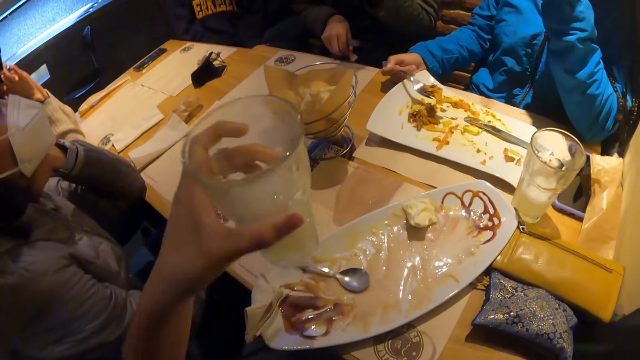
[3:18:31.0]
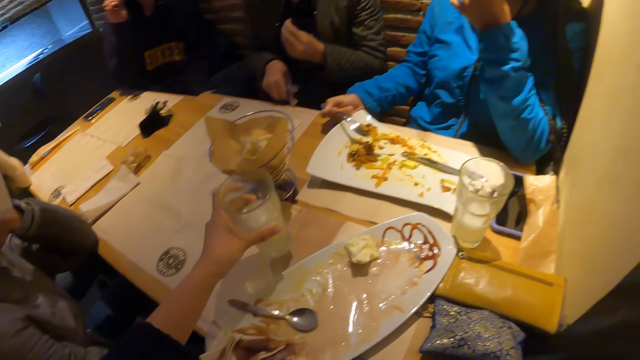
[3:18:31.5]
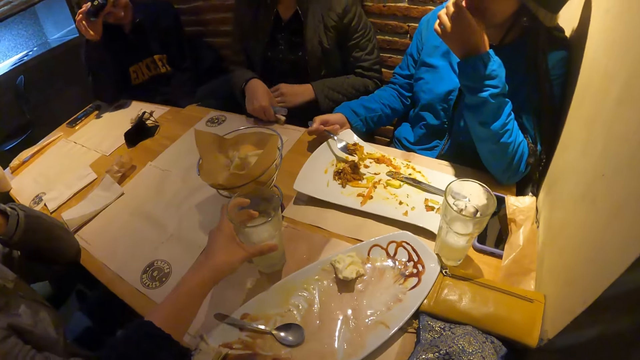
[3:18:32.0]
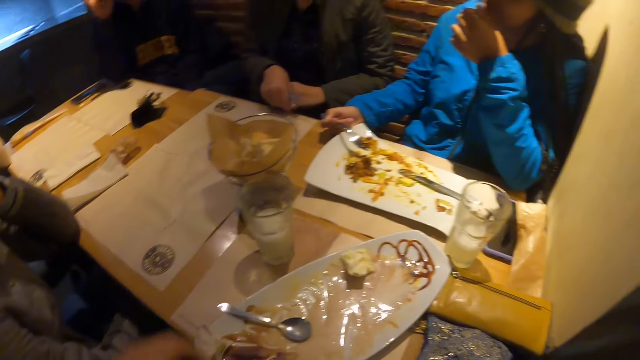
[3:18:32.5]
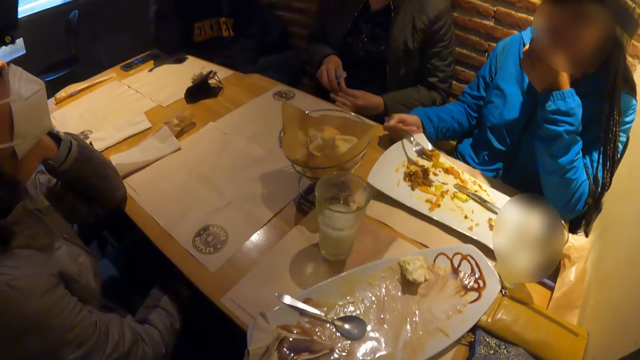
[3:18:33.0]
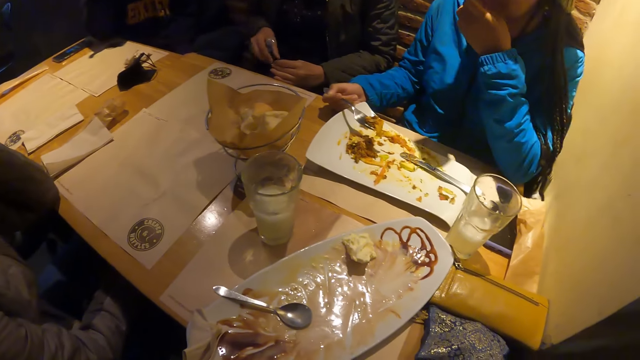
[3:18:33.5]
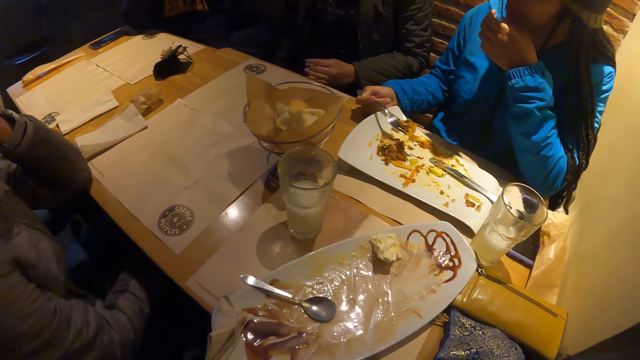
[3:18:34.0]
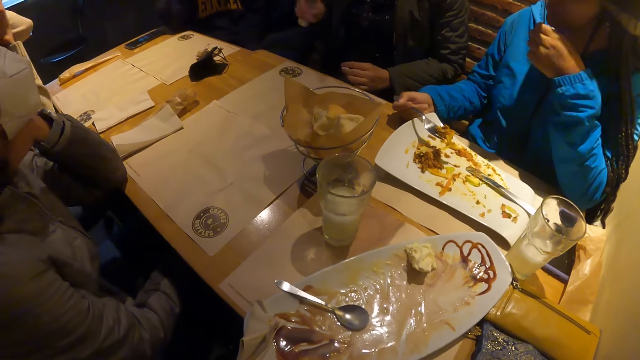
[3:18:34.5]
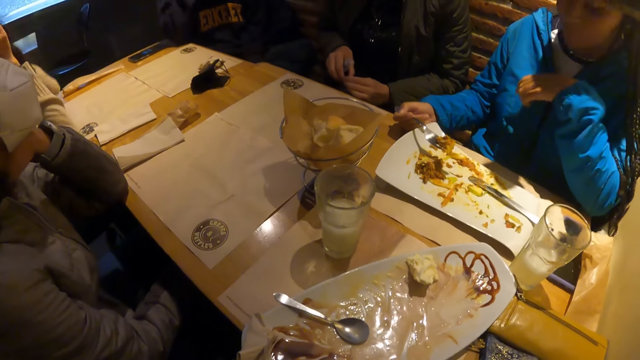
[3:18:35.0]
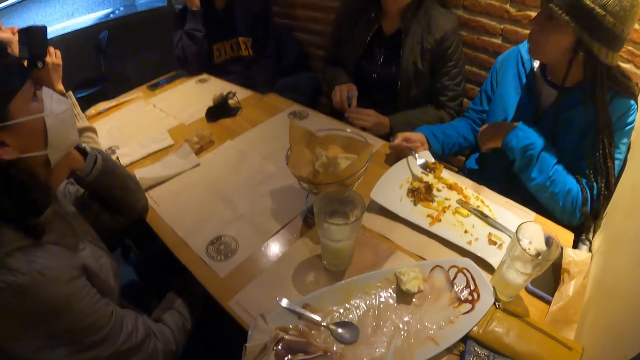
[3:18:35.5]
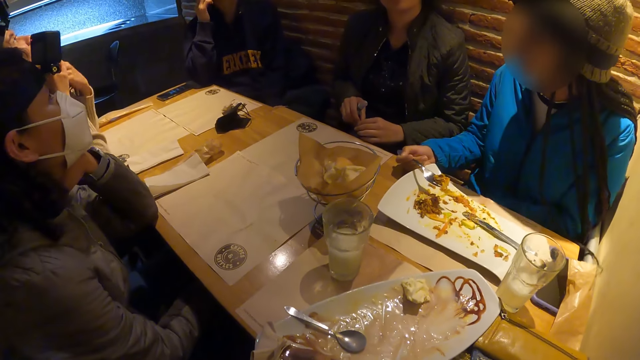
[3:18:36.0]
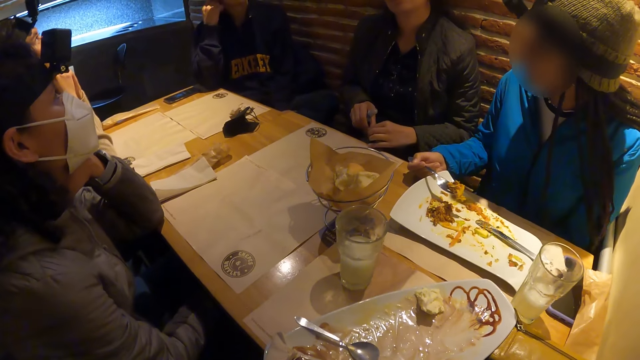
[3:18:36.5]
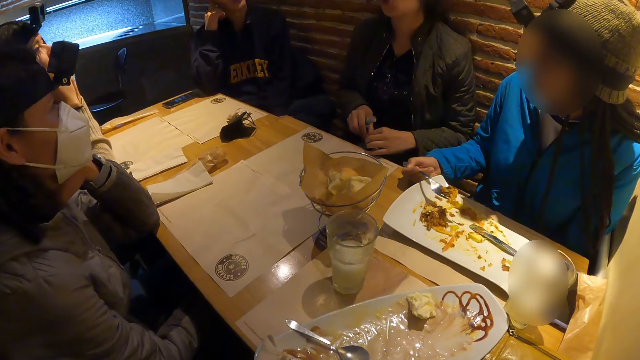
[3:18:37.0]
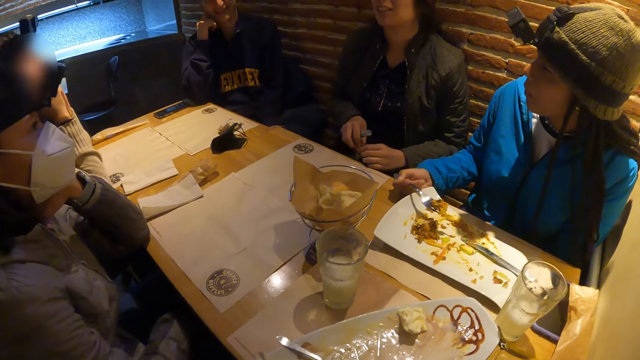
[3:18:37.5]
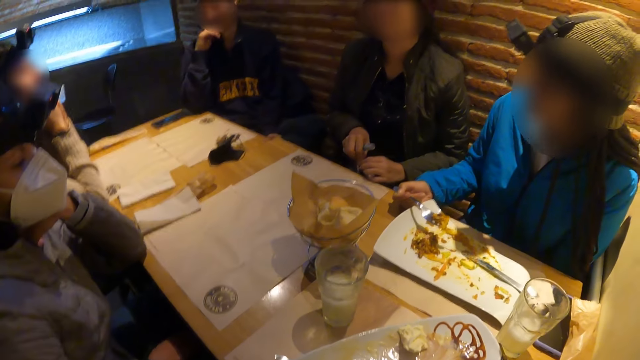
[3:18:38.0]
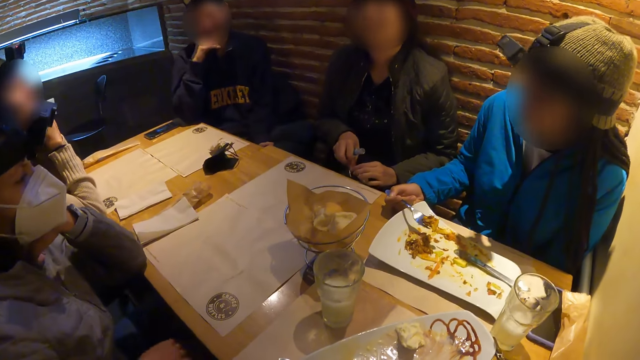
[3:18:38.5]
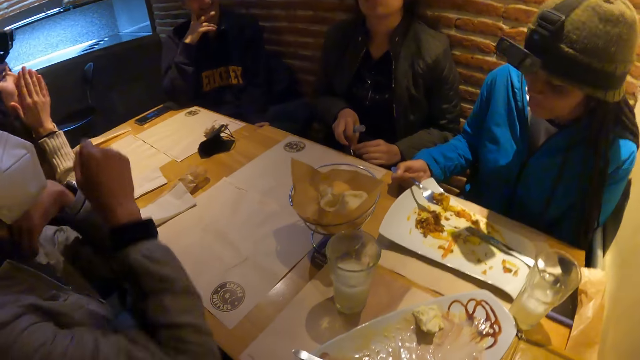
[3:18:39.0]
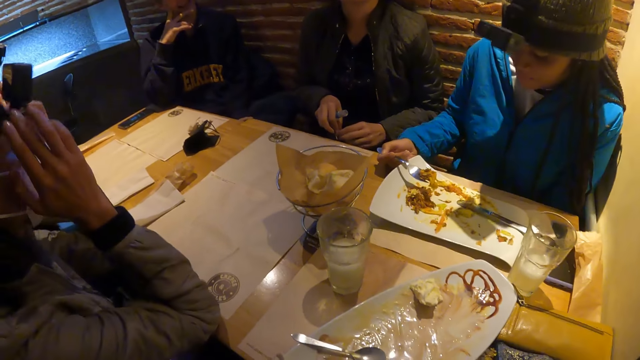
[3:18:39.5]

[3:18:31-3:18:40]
The camera wearer drops the glass of milk on the table with her left hand. A man fixes the camera.

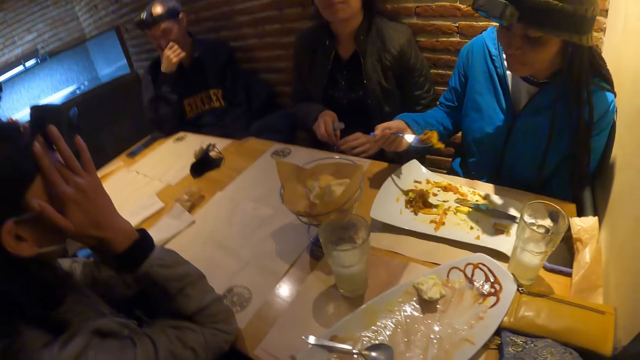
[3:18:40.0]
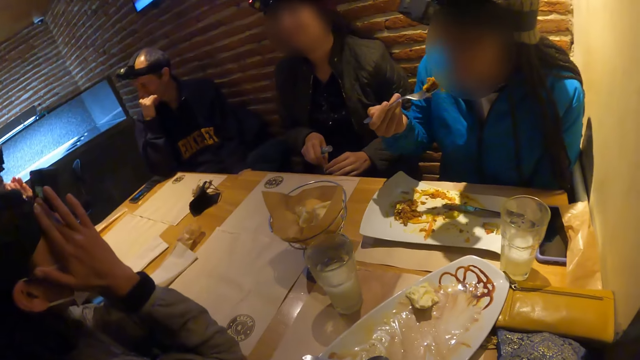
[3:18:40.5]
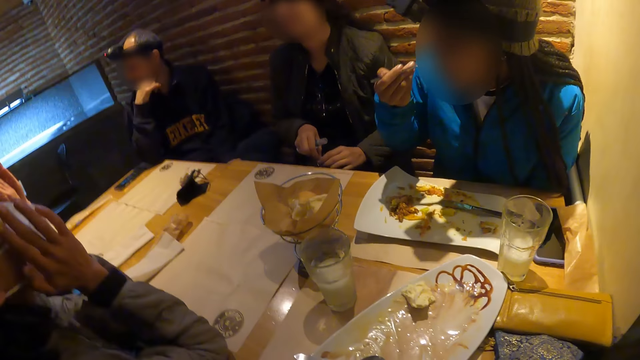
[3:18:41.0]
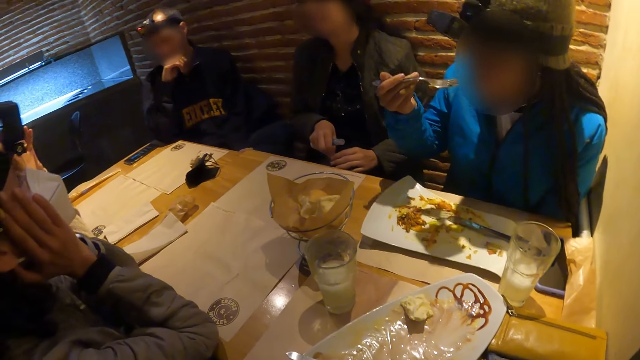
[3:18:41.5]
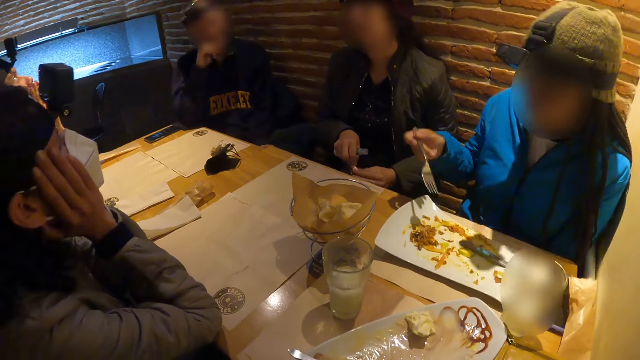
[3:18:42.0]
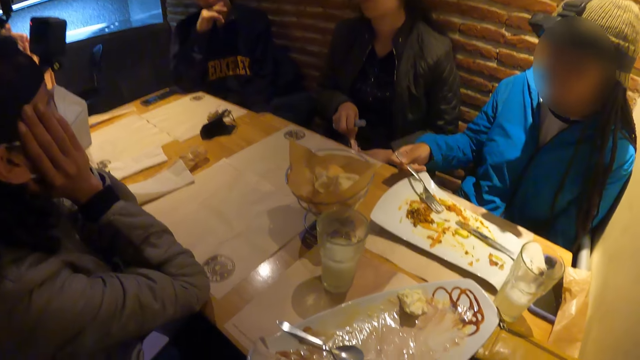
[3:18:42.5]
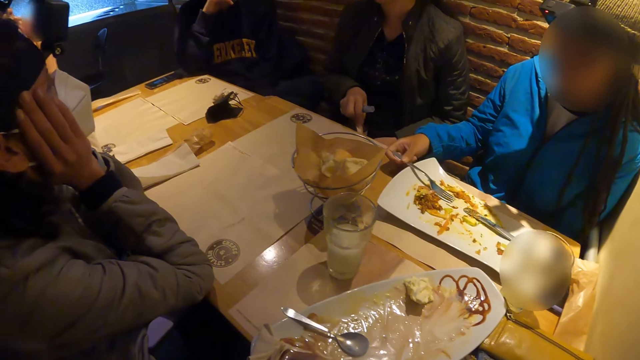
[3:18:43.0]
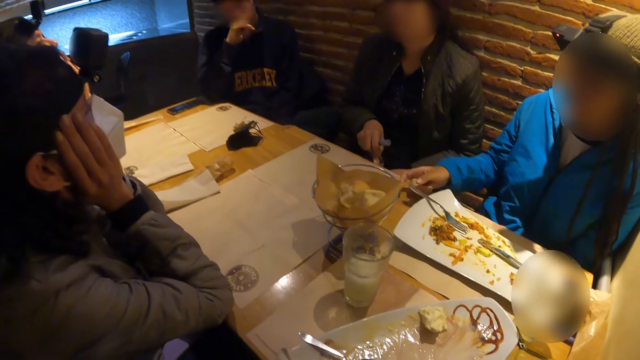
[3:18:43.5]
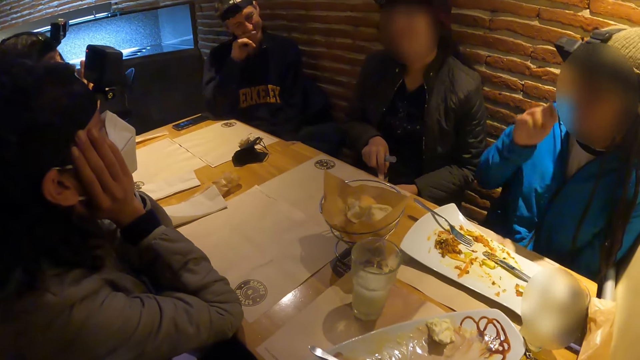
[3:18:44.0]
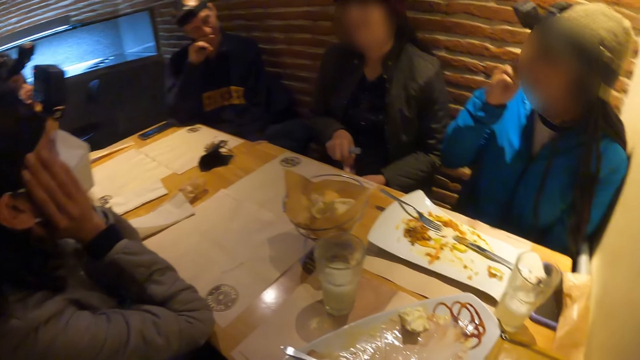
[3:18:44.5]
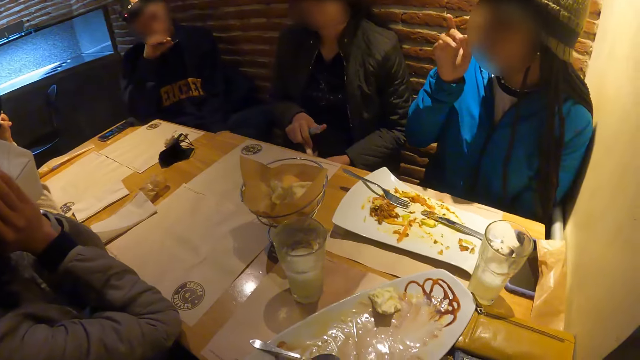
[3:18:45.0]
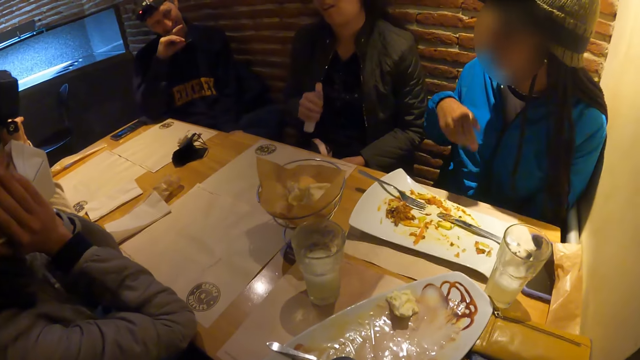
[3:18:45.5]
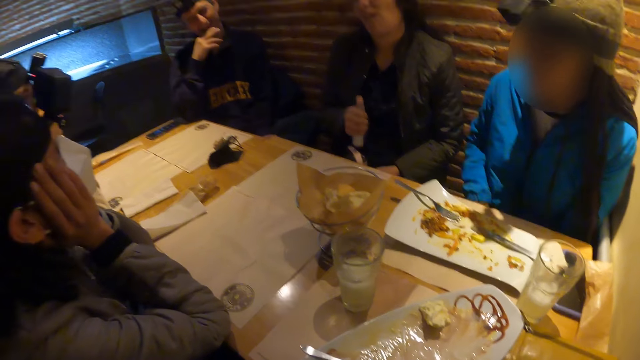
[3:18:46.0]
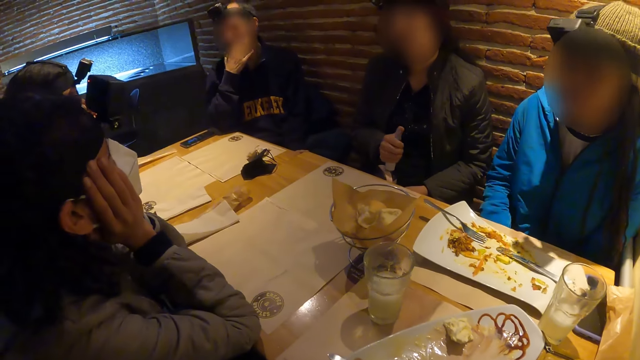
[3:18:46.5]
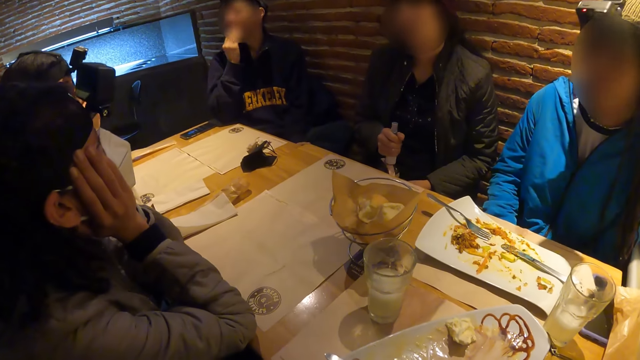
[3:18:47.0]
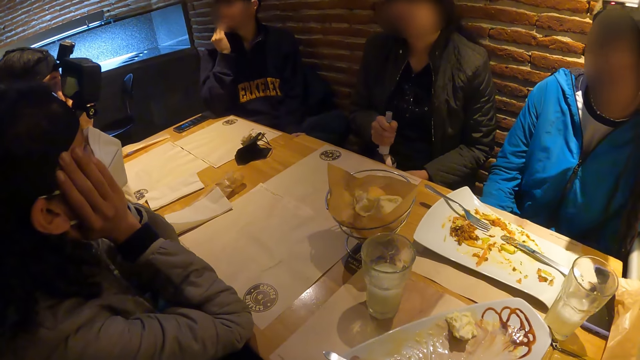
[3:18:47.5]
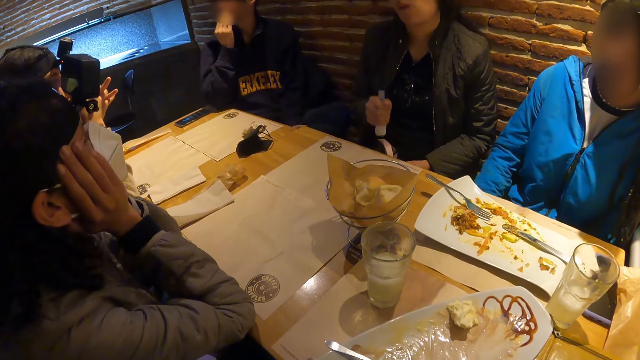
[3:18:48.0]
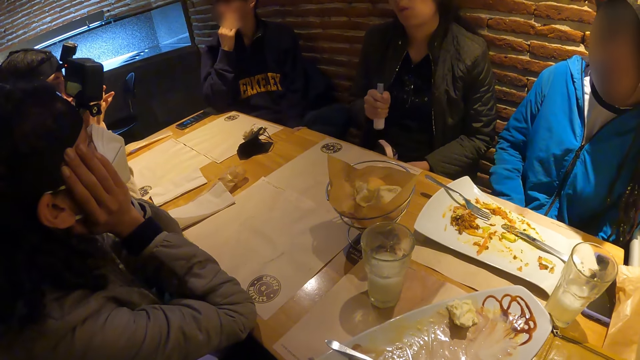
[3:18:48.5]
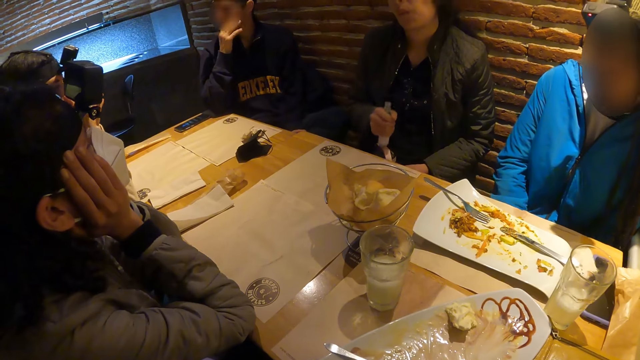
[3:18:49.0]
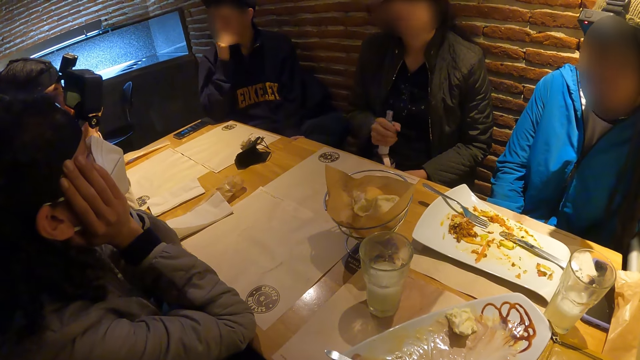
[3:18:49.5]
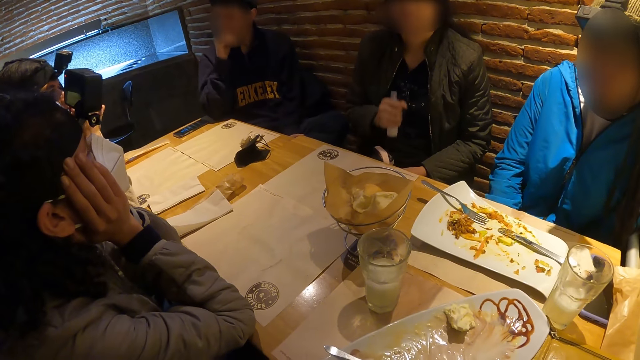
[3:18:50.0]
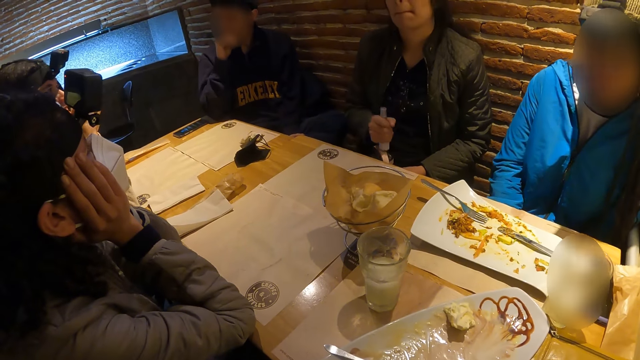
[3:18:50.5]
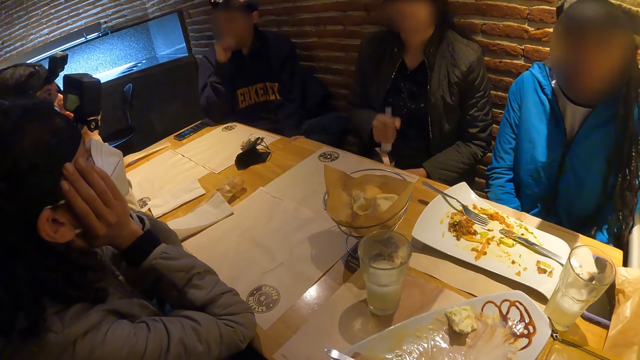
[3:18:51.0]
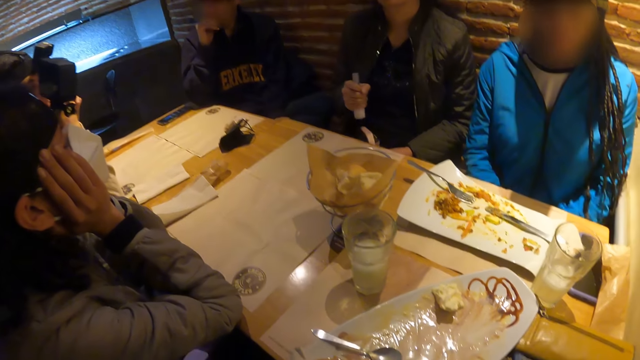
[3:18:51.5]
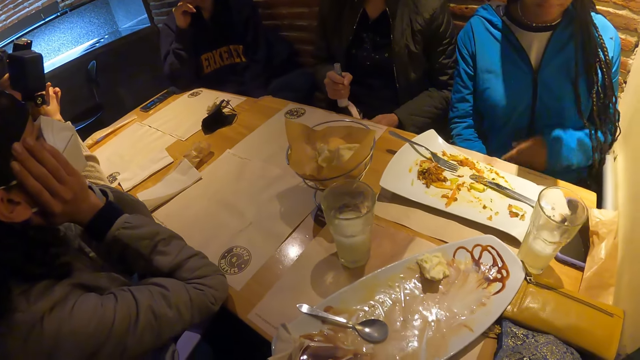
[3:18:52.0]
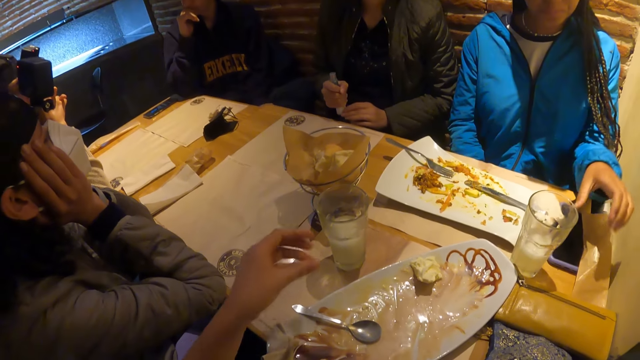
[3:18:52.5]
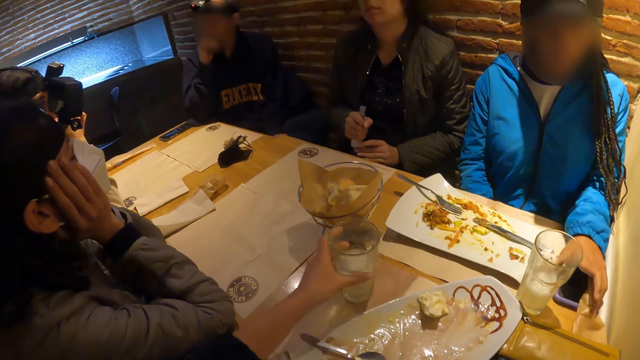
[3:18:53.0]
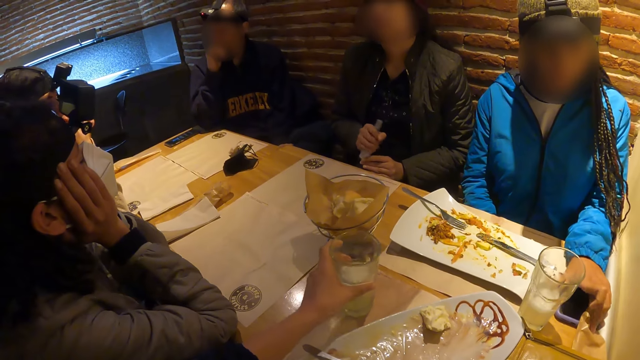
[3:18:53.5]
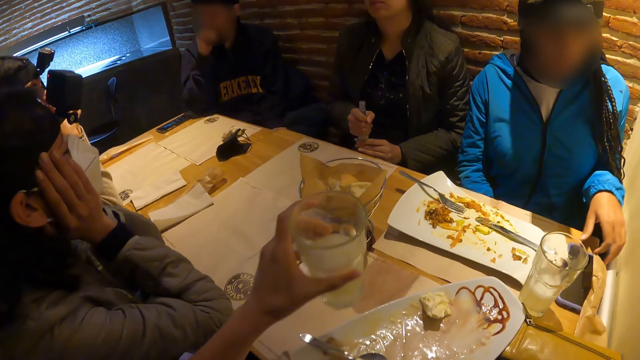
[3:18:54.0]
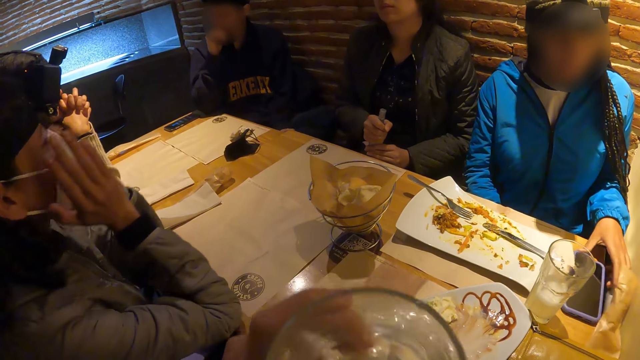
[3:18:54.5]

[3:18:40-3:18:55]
A lady fixes the camera. Another lady eats. The other lady drops the fork in her right hand on the plate. She speaks with gestures. She presses a phone on the table with her left hand. The camera wearer picks up the glass of milk from the table with her left hand.
